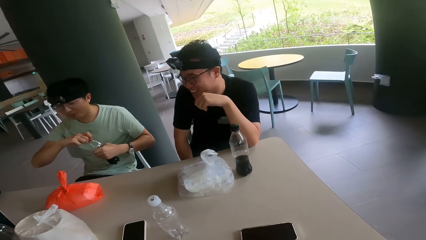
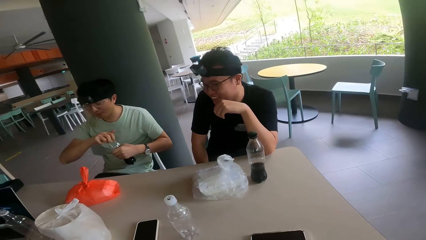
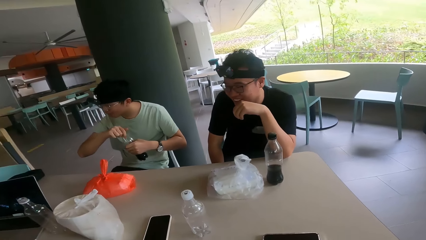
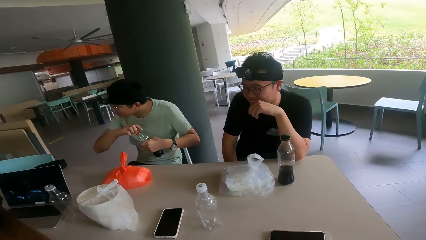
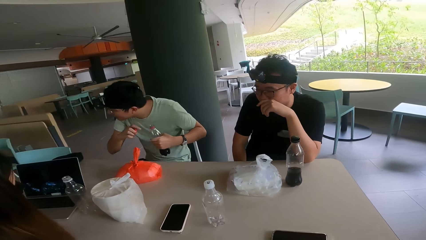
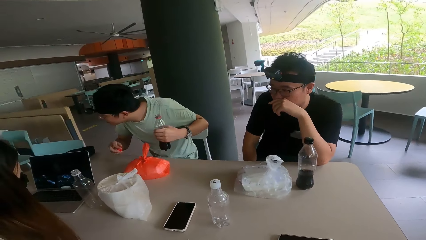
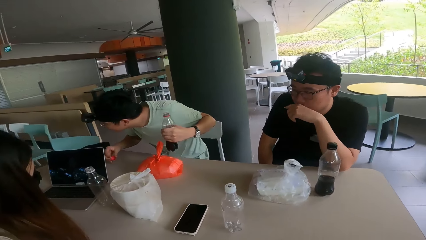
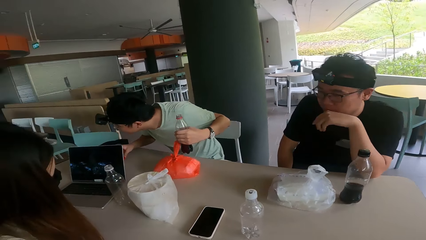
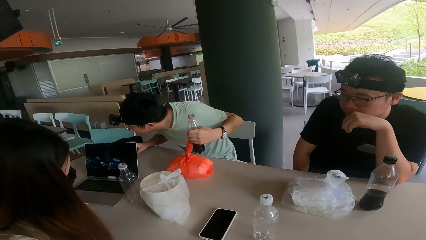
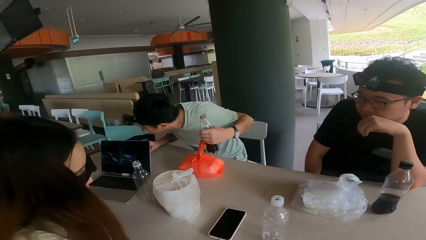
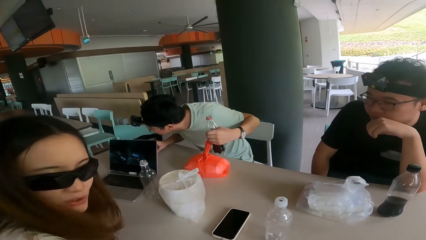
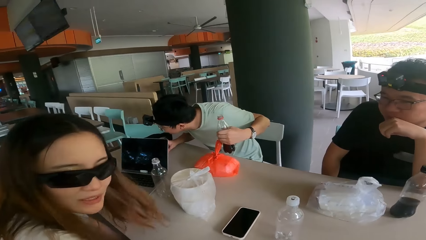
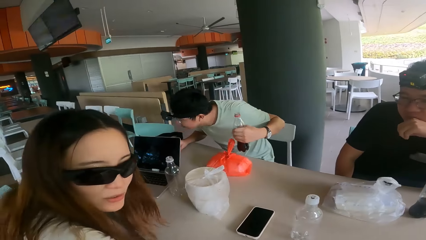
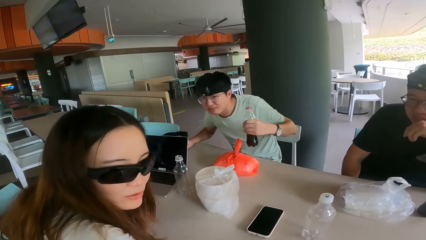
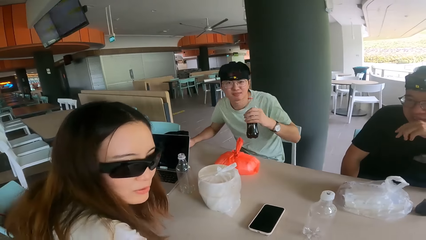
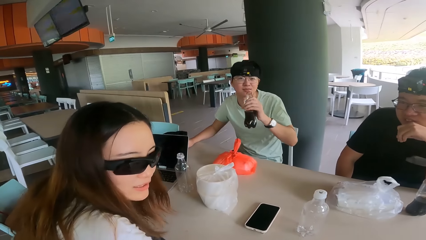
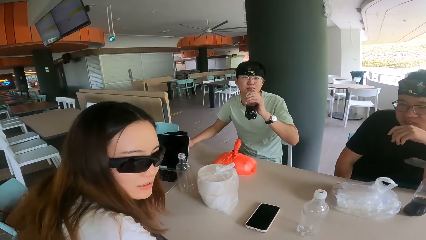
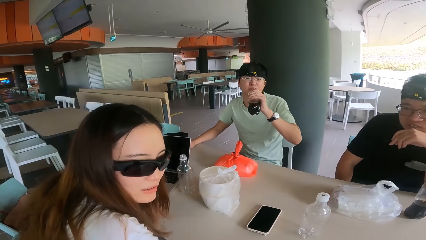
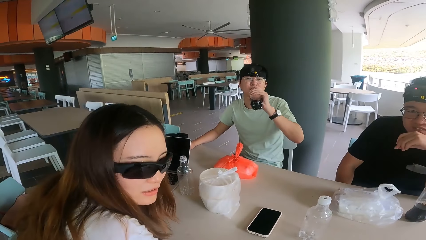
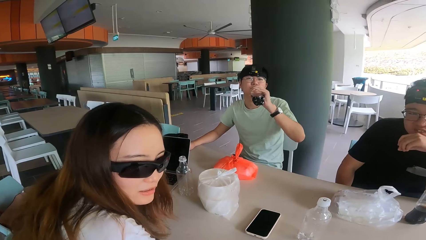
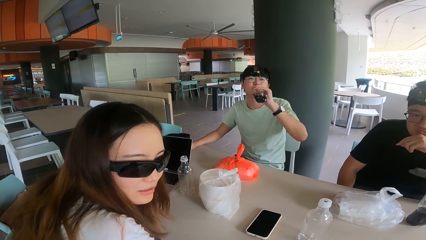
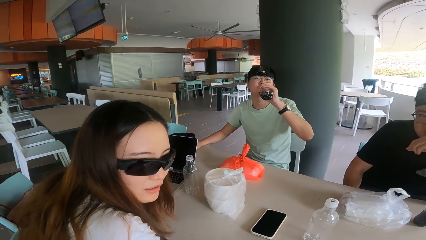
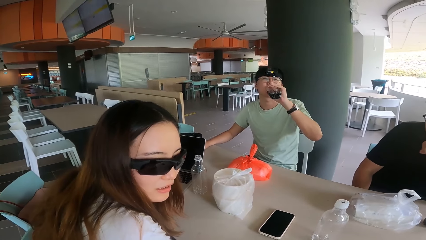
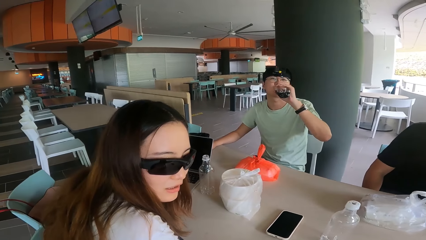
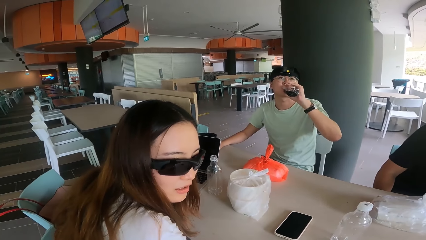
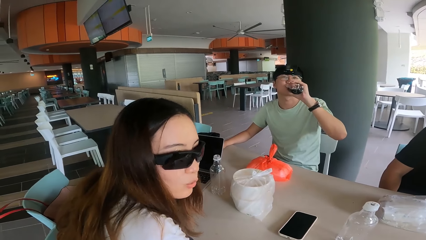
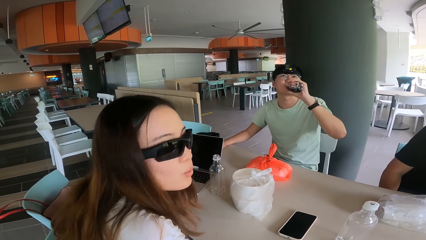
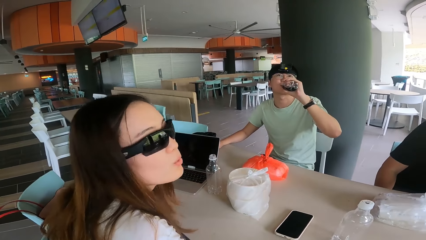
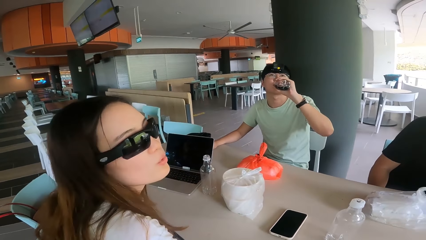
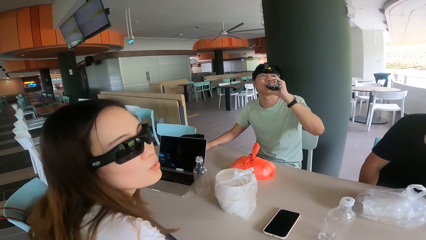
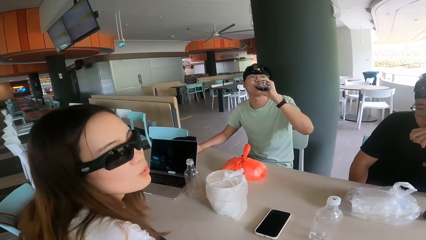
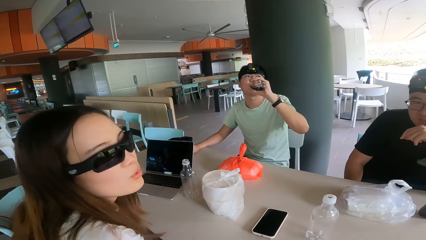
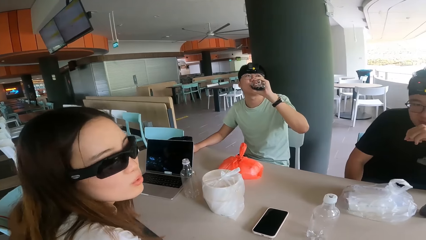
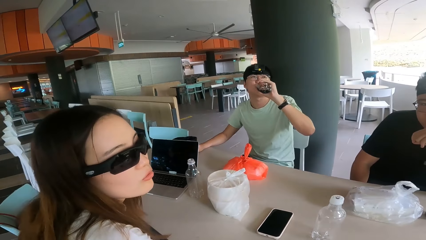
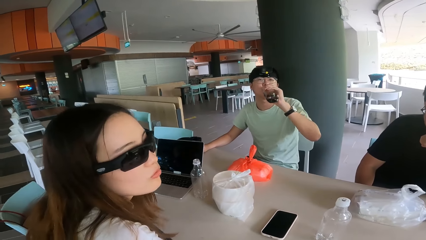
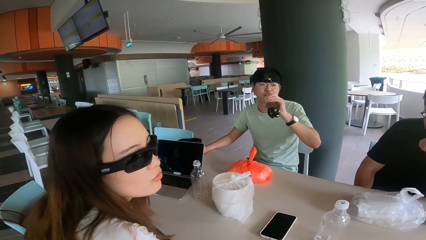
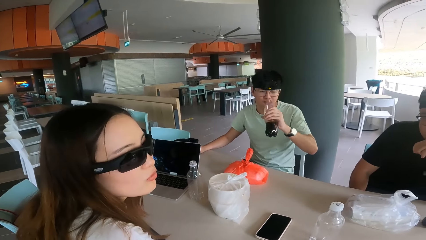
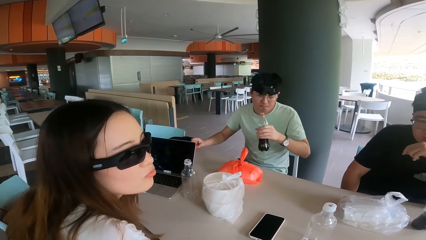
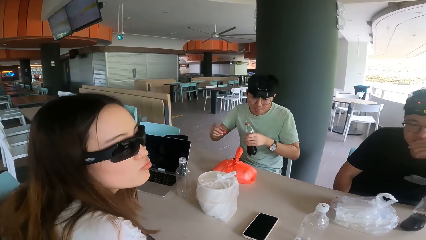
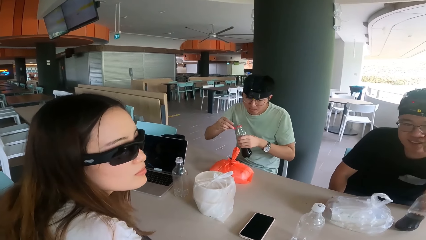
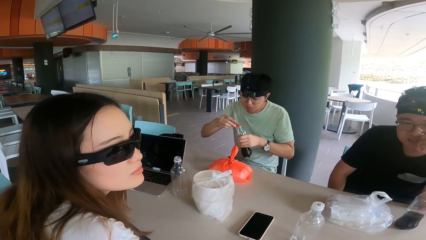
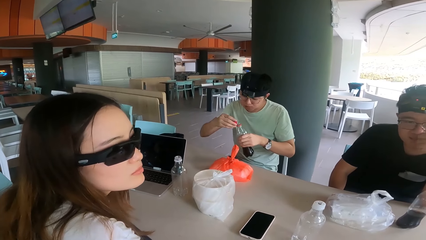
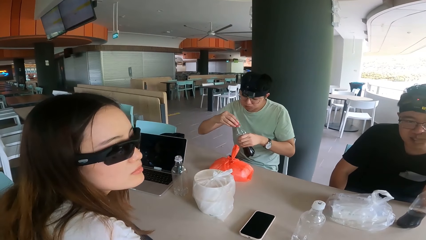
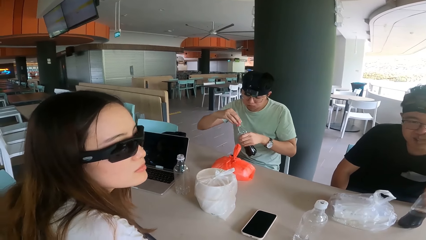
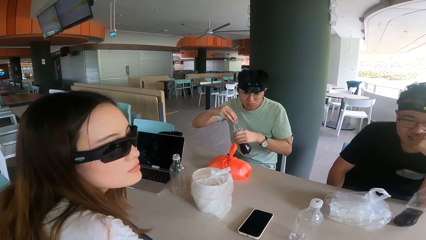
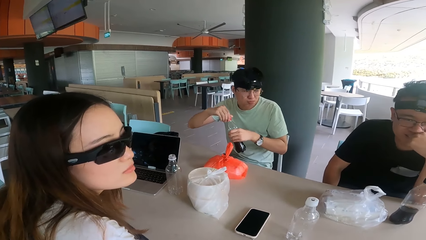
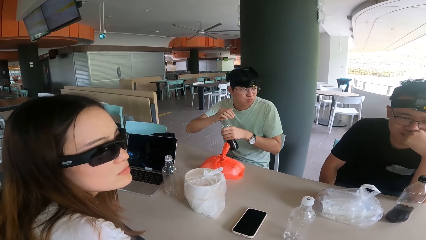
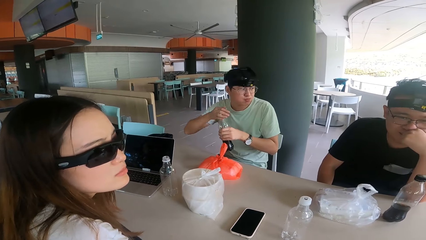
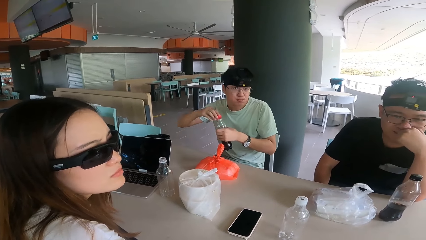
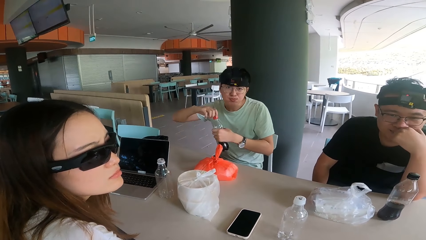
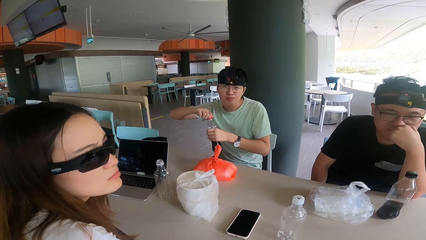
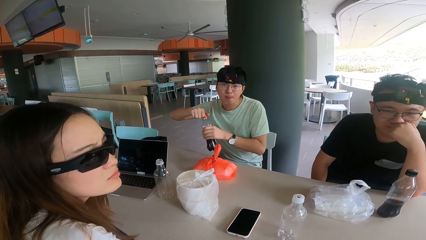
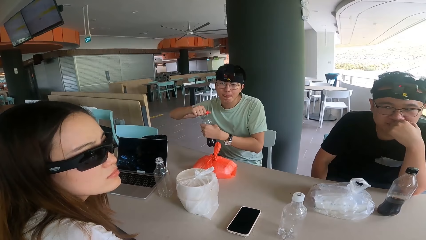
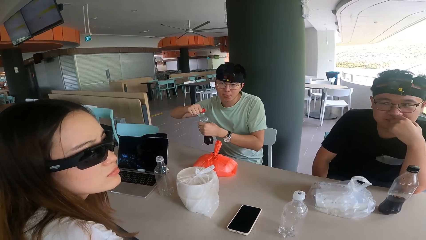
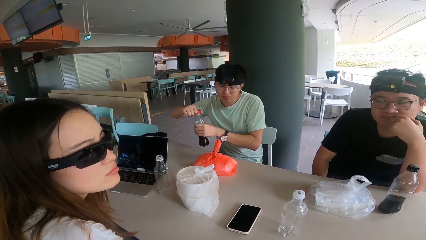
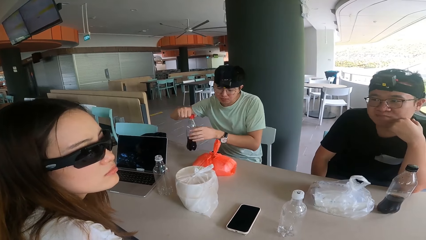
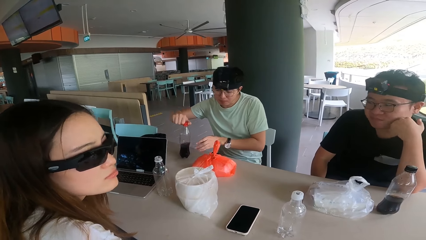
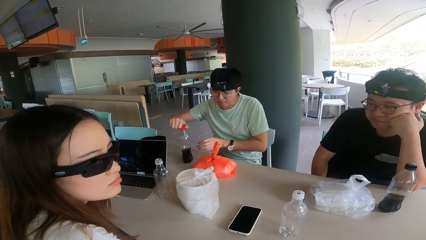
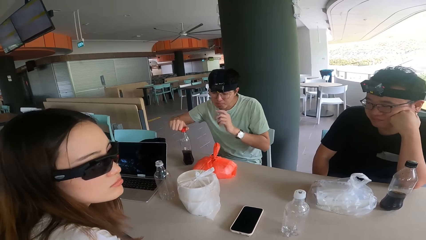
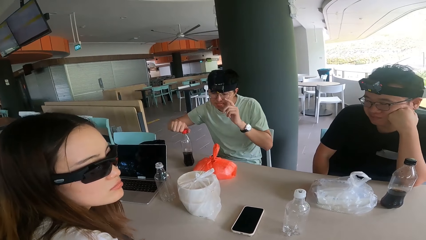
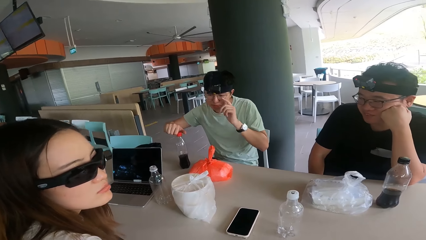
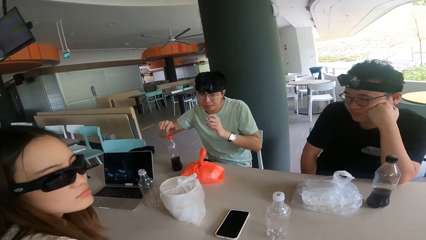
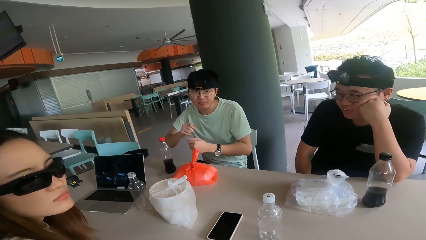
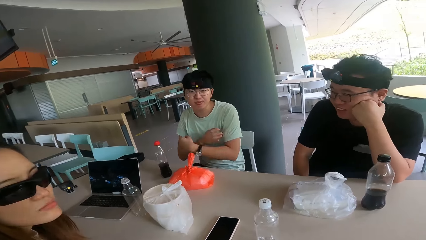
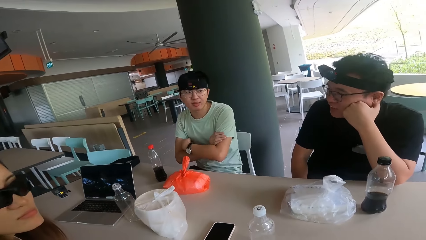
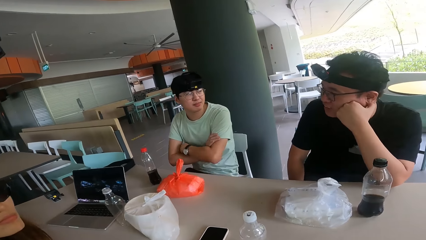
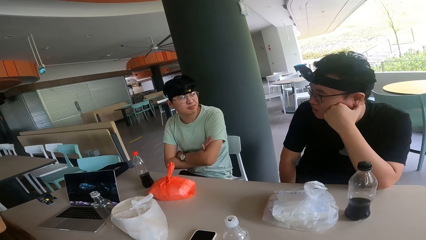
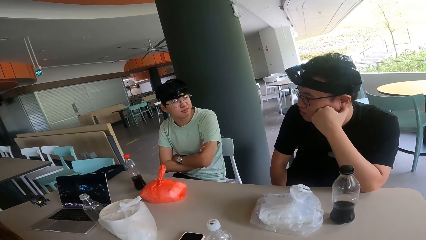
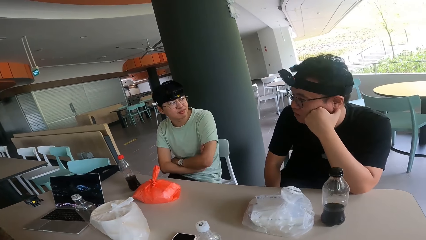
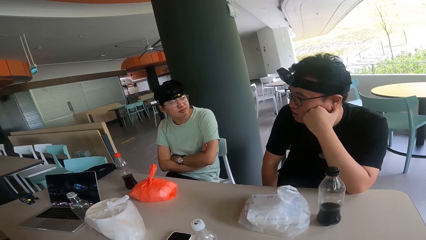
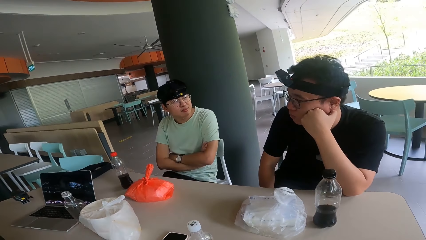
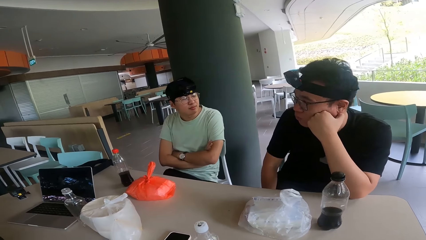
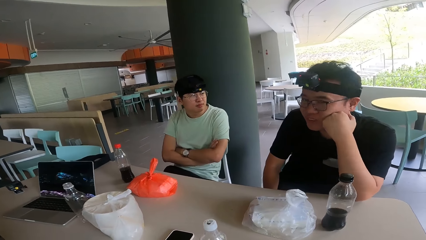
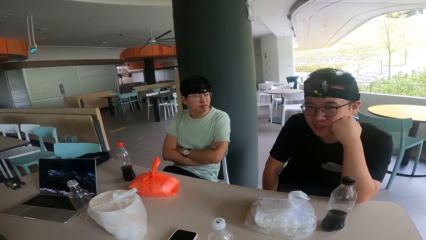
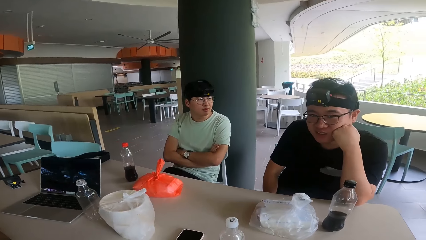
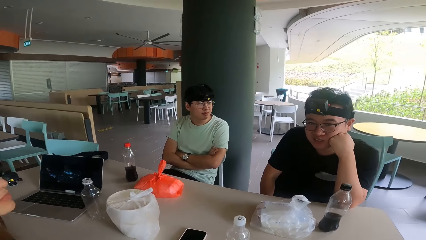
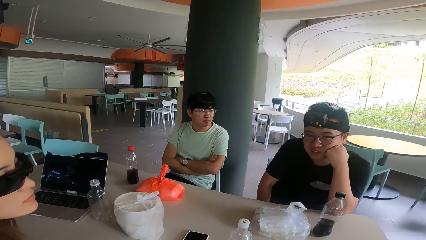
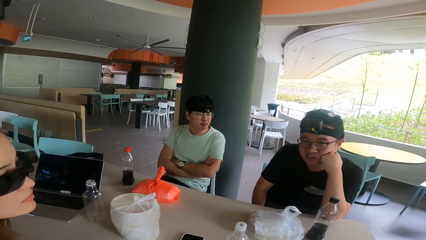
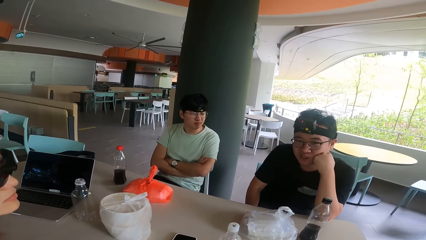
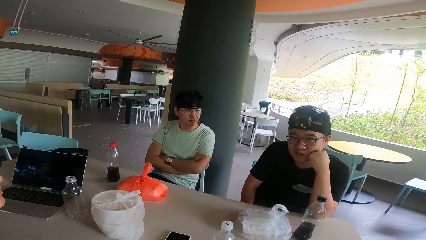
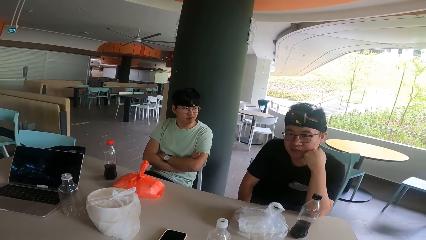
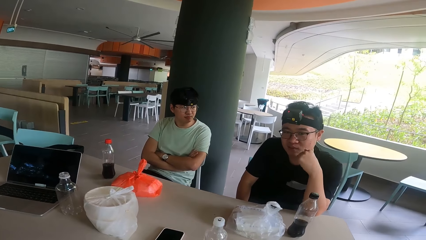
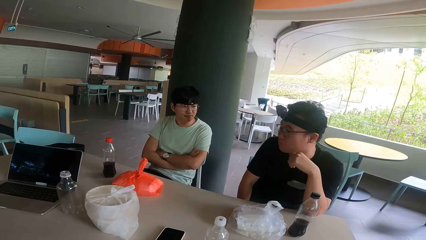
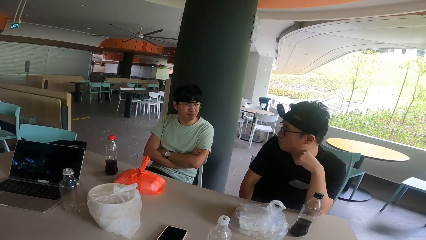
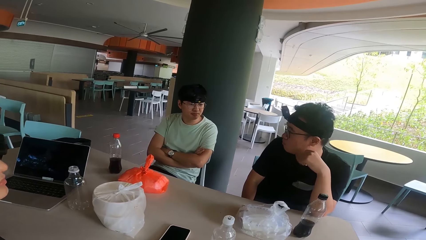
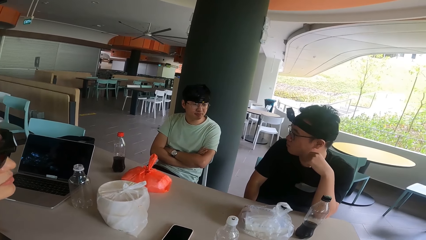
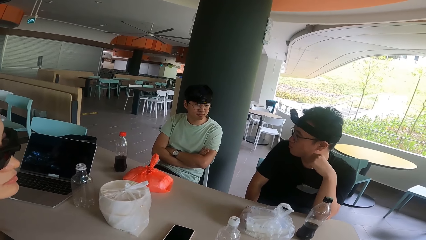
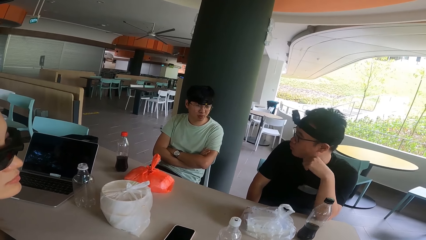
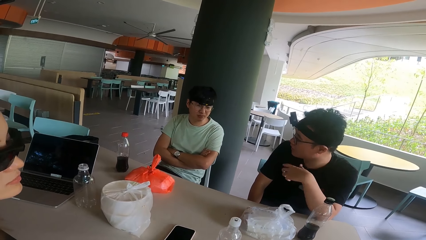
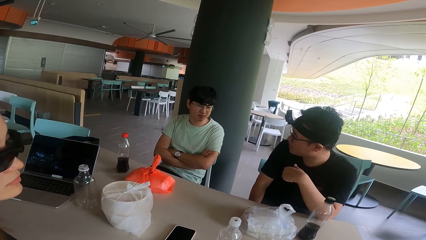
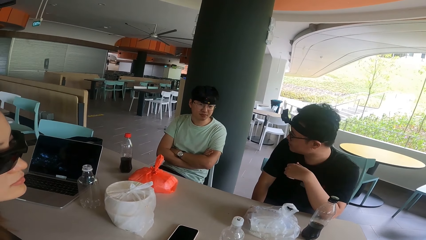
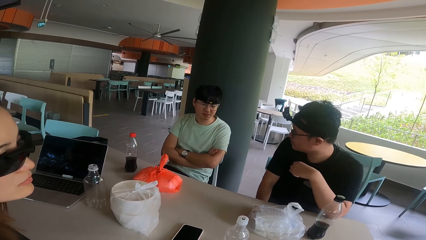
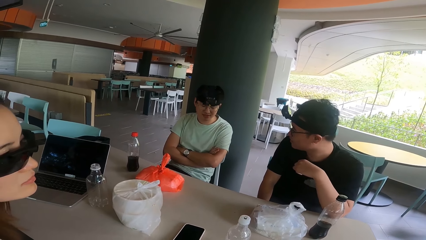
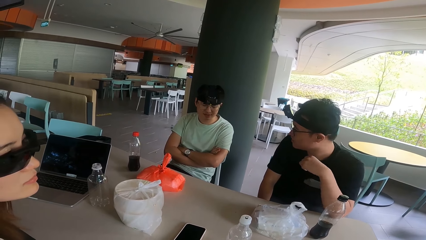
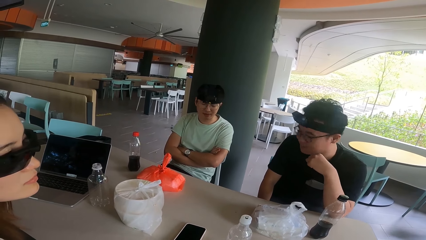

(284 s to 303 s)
A man laughs. The man looks aside. The man drinks a soda. The man closes the bottle. The man puts the bottle on the table.
